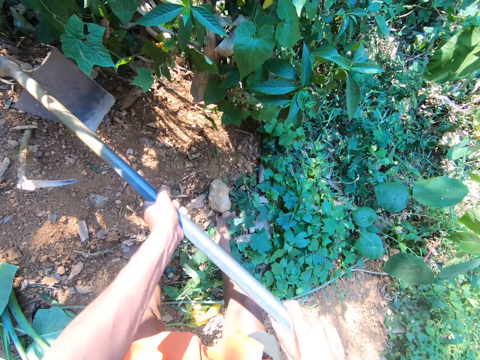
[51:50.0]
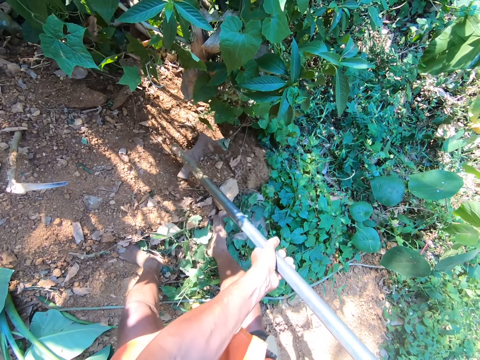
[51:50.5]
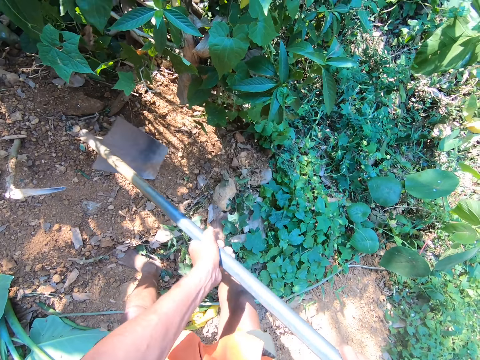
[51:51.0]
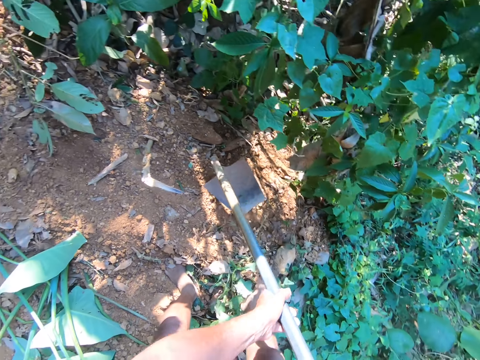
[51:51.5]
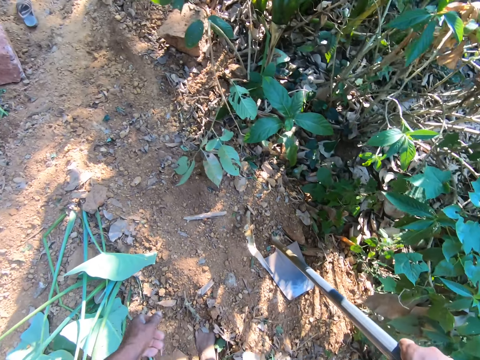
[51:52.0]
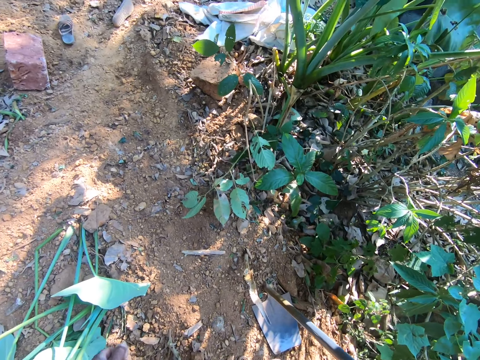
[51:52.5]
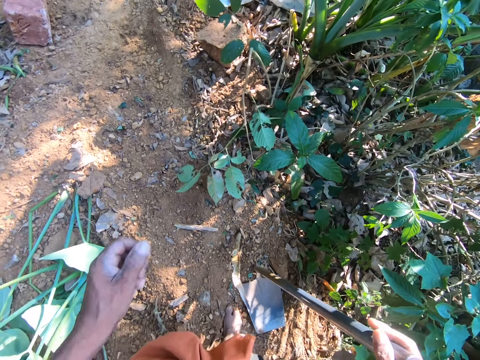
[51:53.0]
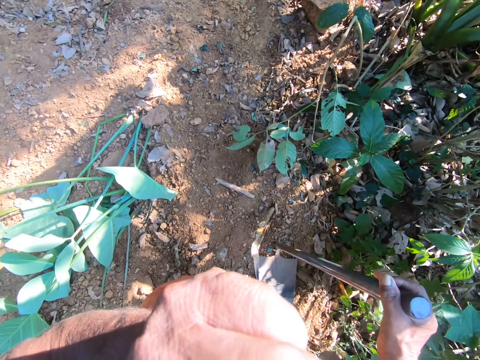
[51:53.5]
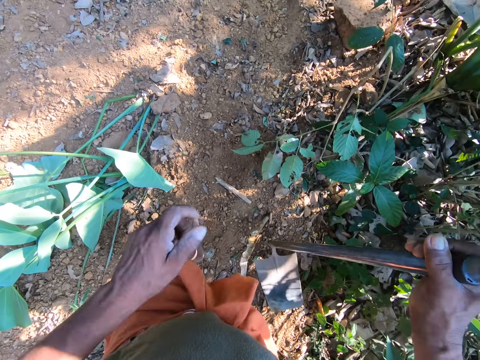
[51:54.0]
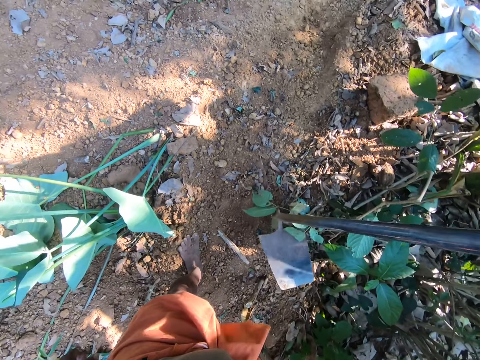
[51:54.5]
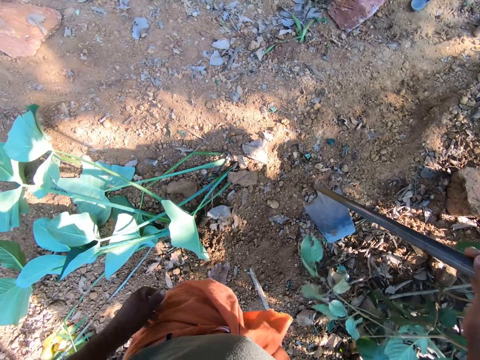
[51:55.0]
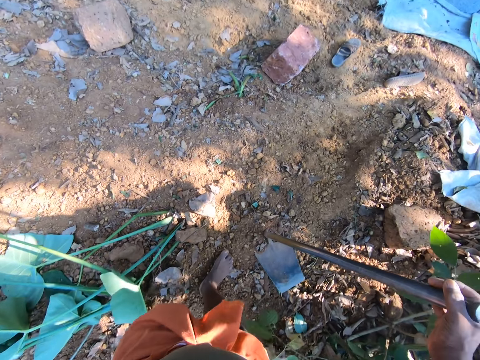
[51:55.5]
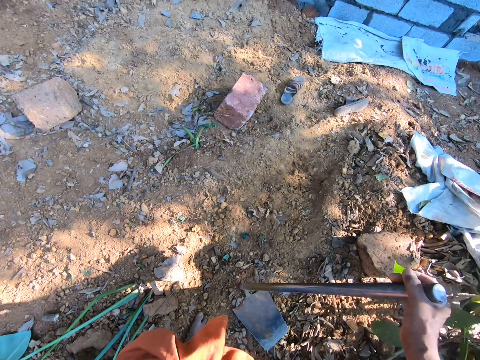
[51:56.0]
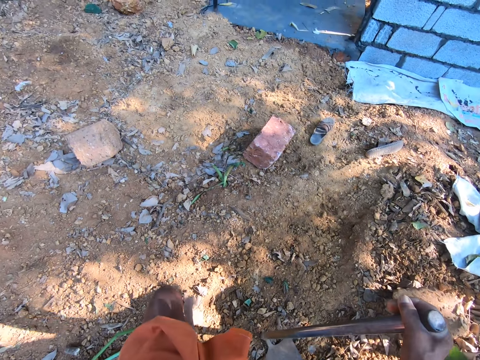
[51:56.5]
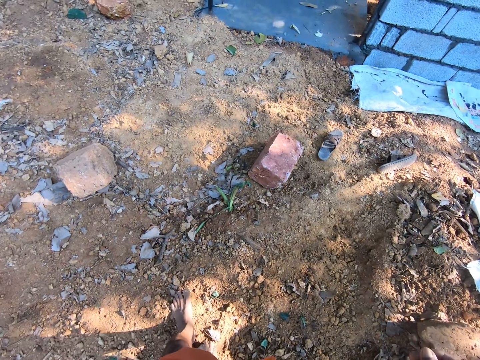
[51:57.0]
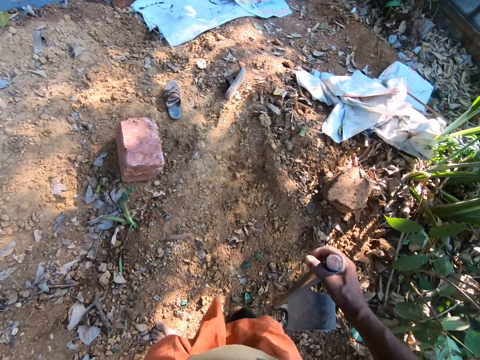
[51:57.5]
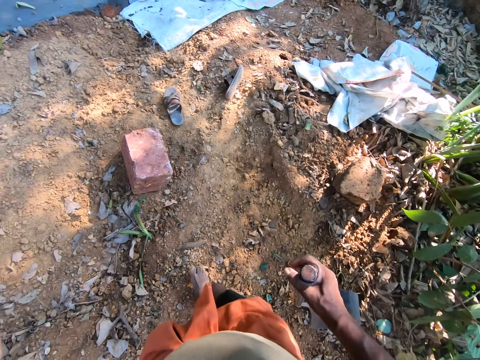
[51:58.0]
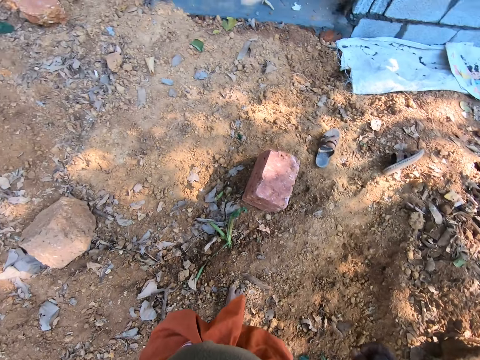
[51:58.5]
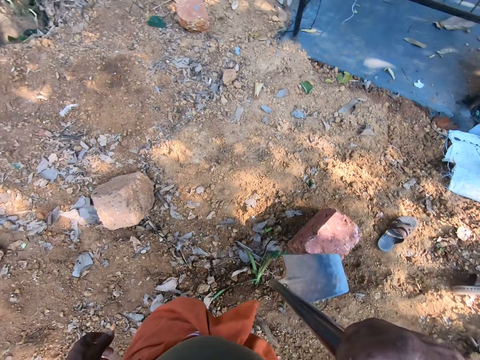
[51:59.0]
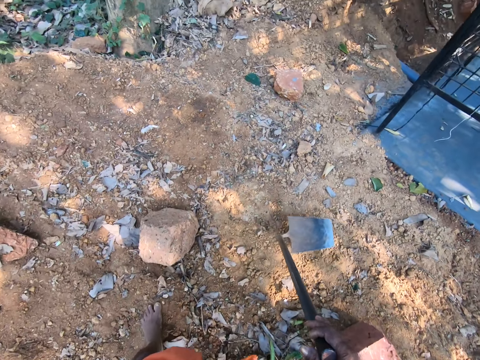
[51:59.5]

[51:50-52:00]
The camera wearer lifts the hand. He moves the hoe on the ground with his right hand and walks.

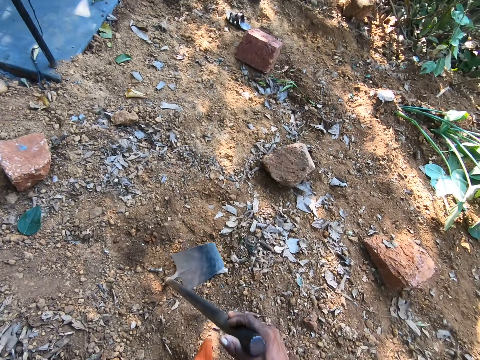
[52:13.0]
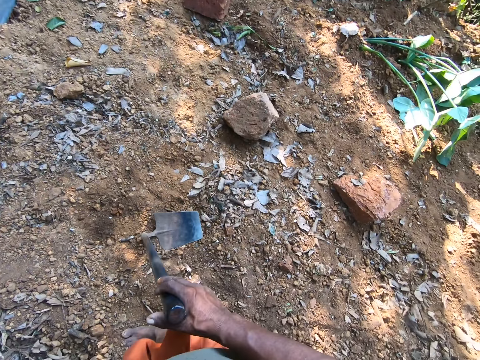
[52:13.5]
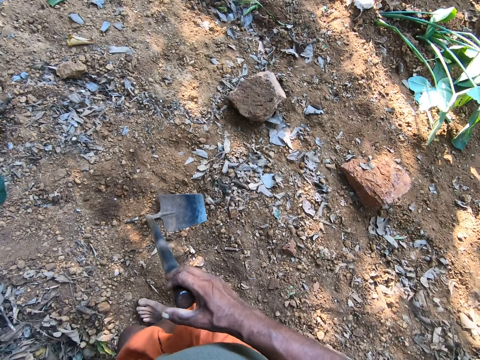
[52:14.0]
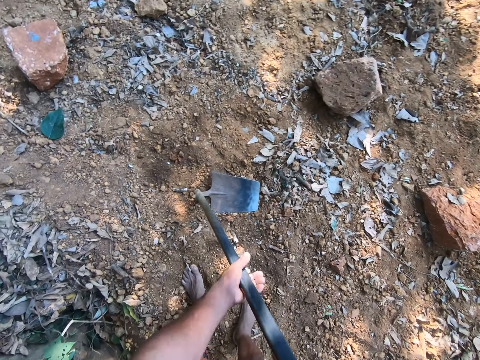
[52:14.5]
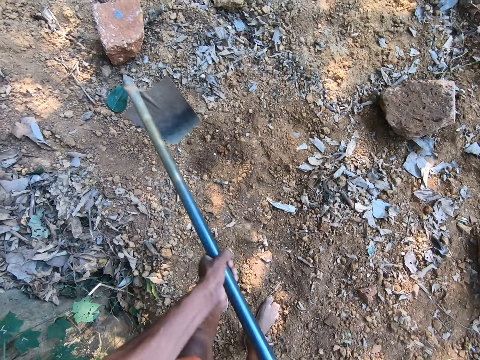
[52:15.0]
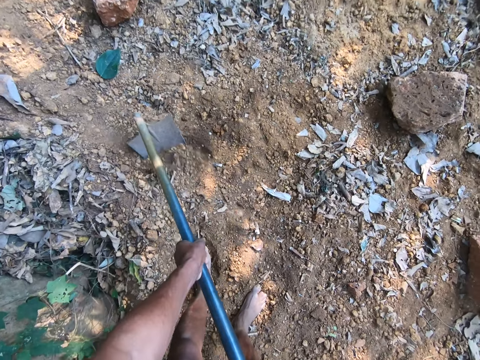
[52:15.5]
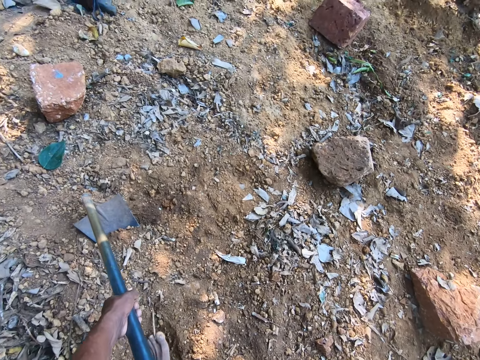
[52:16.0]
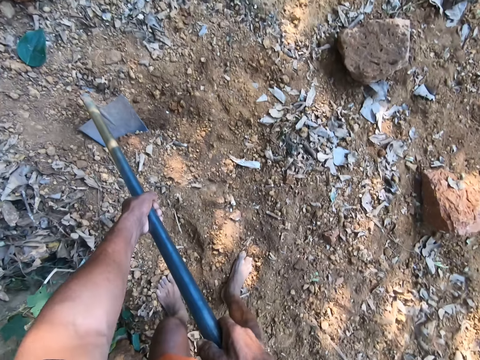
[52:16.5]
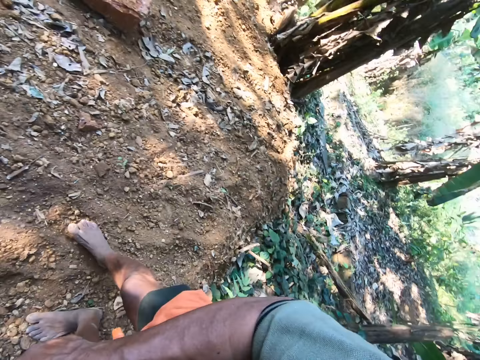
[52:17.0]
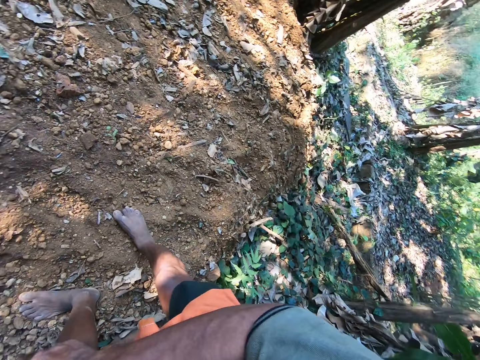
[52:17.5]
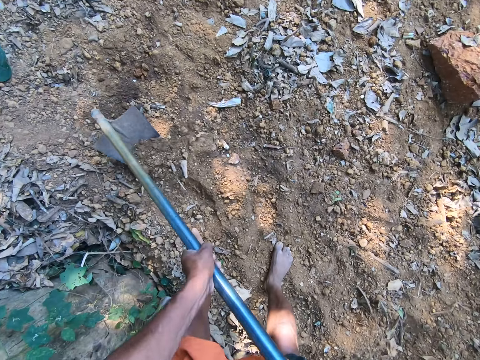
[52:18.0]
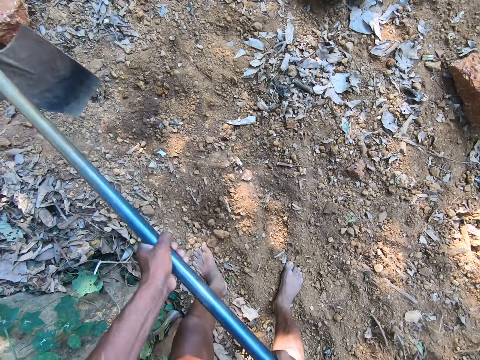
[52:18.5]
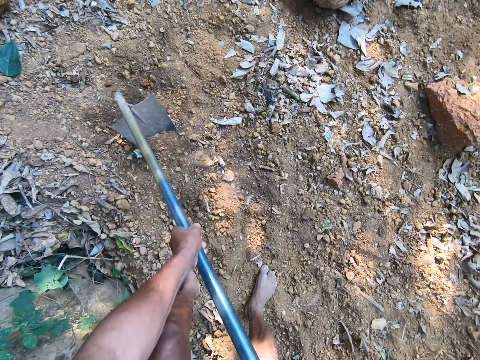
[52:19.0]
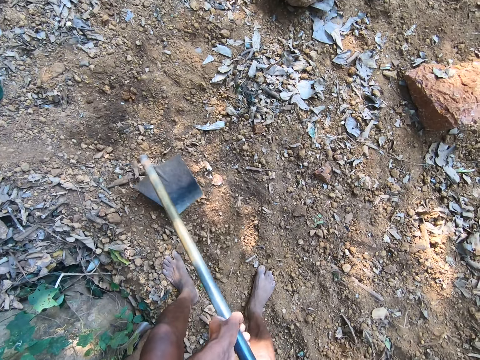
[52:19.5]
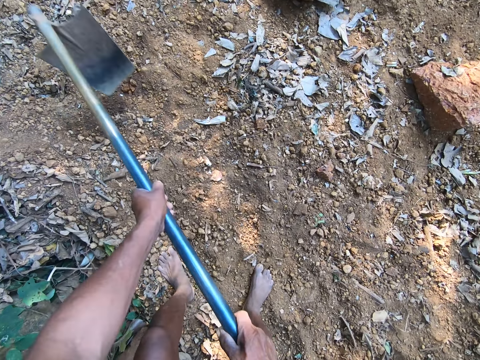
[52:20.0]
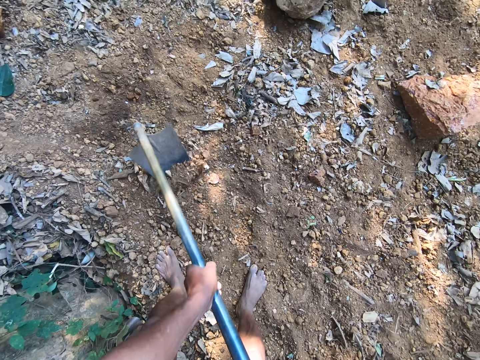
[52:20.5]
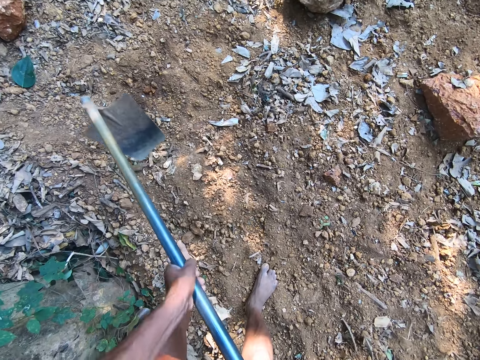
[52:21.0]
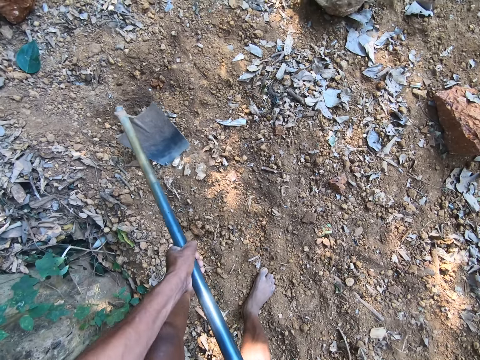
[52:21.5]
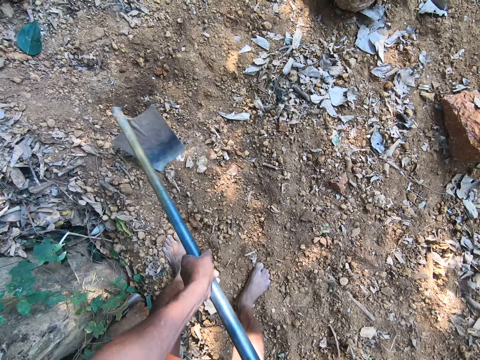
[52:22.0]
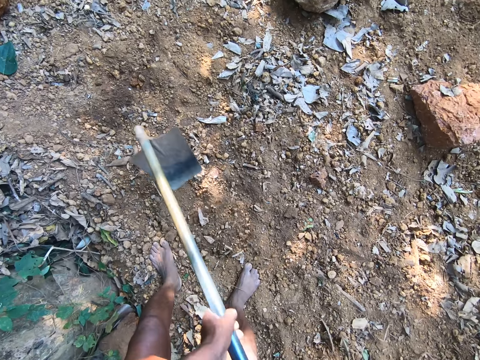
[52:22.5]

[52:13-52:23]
The camera wearer digs the ground with the hoe in his hands. He digs the ground with the hoe in his hands again.

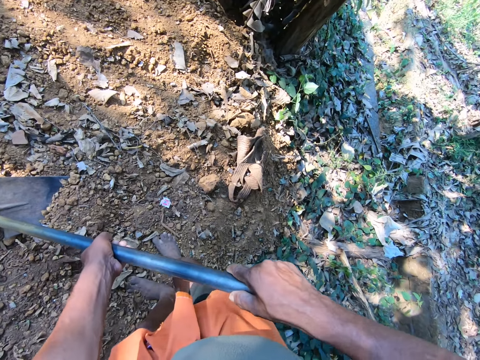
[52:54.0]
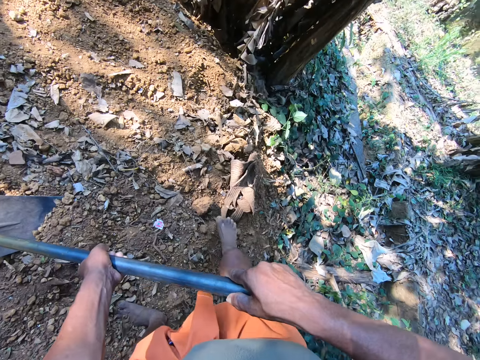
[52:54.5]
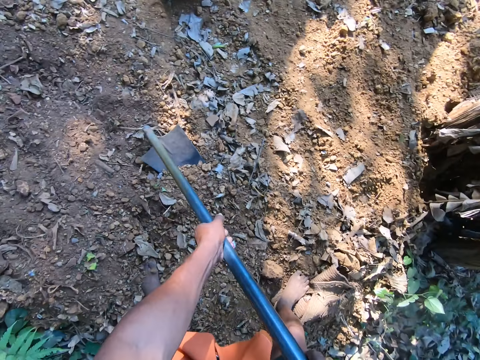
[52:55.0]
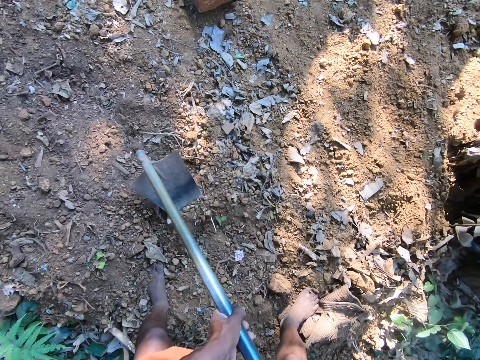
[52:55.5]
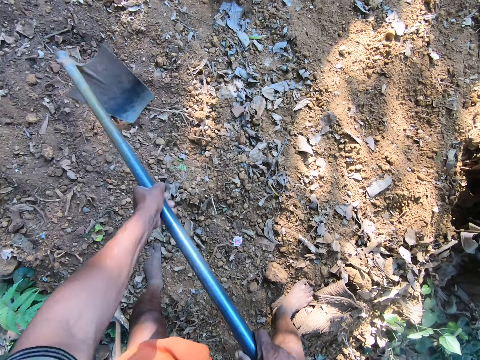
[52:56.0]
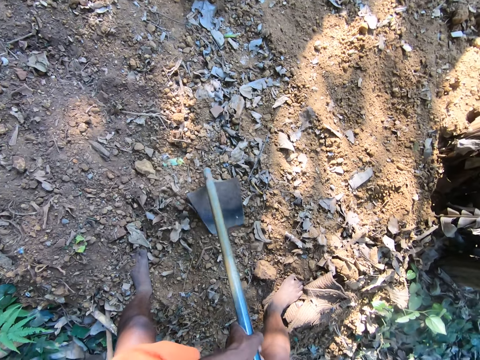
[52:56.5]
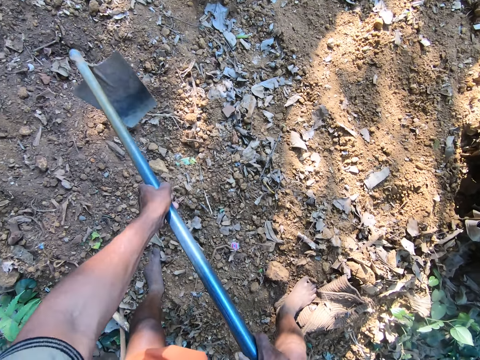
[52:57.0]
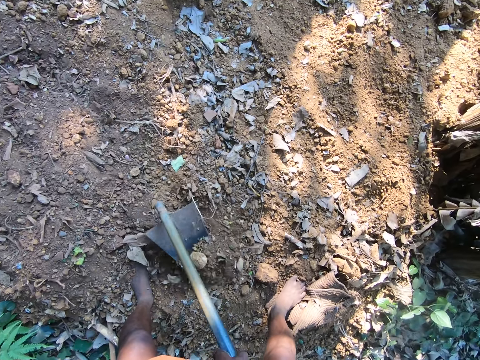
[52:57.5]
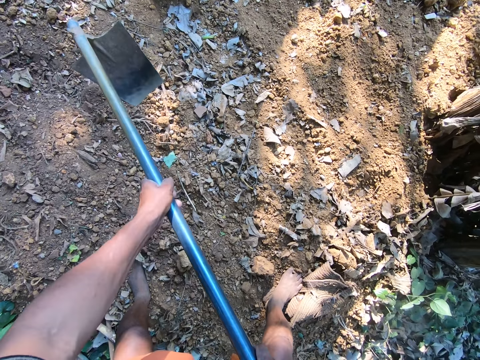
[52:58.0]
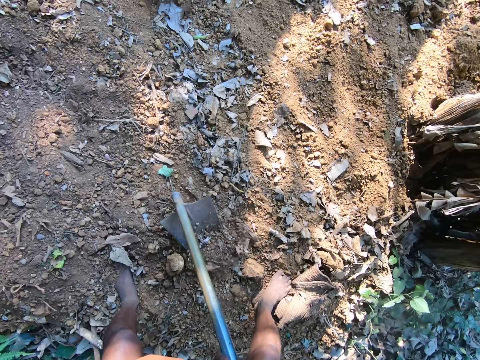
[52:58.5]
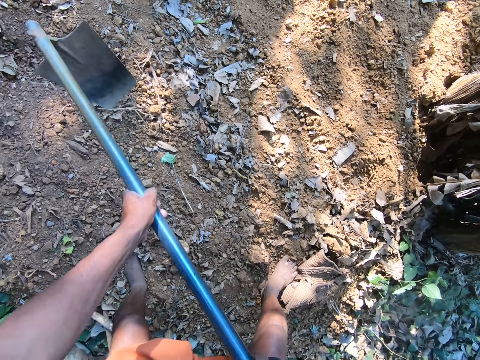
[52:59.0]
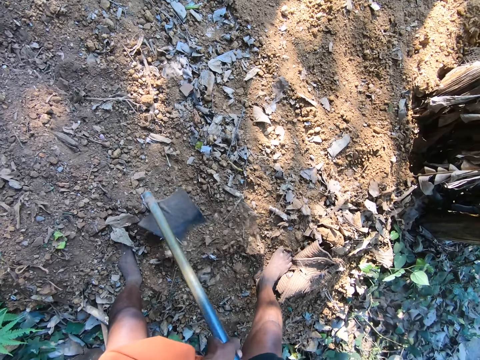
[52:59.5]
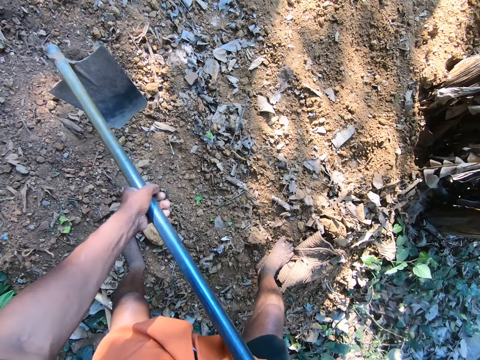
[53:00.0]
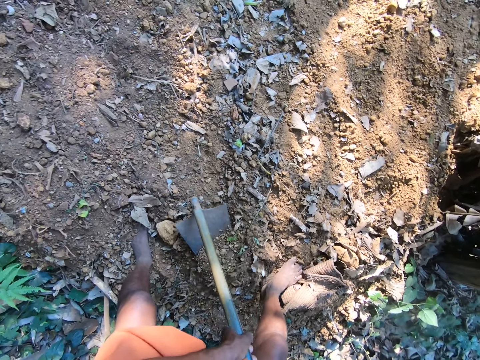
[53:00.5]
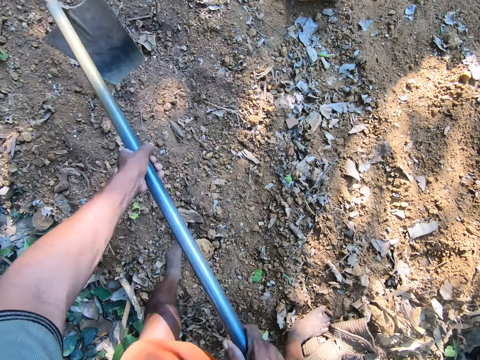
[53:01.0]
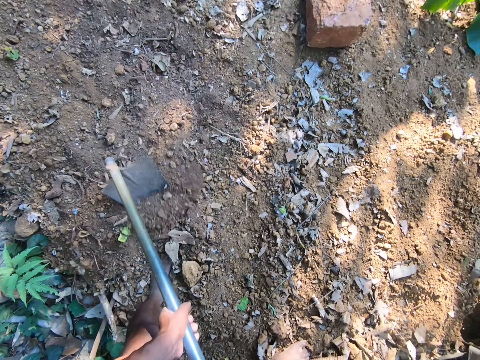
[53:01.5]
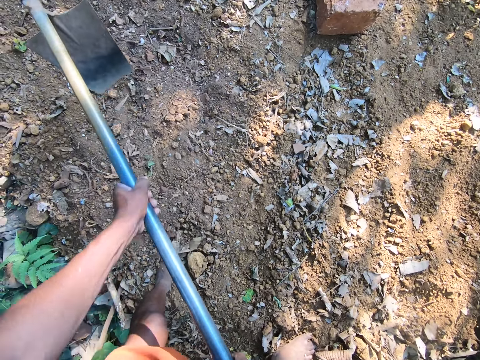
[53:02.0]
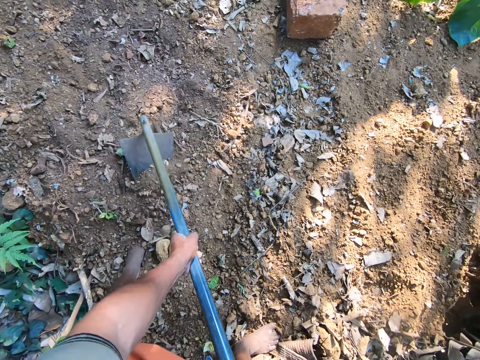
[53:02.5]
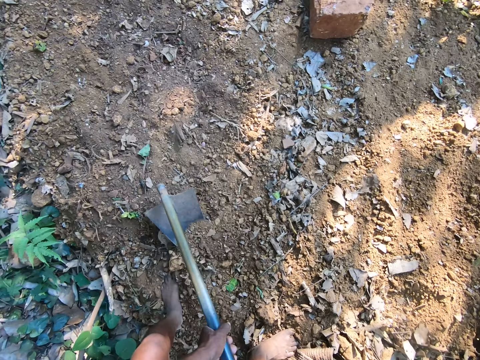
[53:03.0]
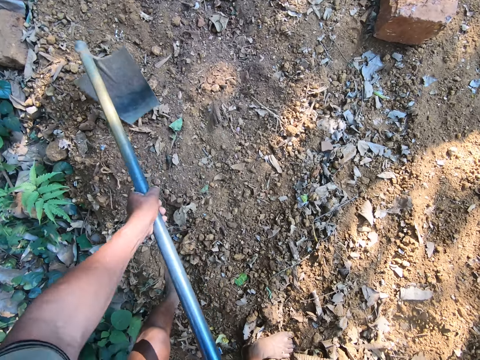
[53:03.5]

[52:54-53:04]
The camera wearer digs the ground with the hoe in his hands.
